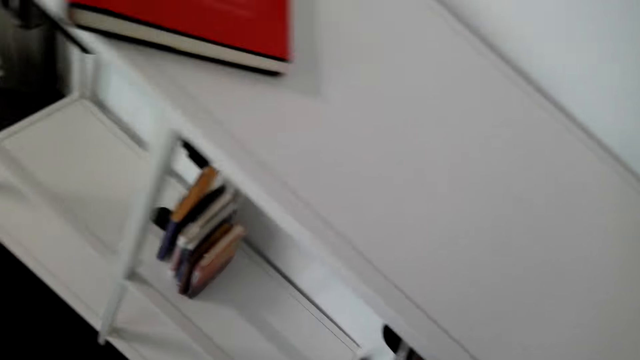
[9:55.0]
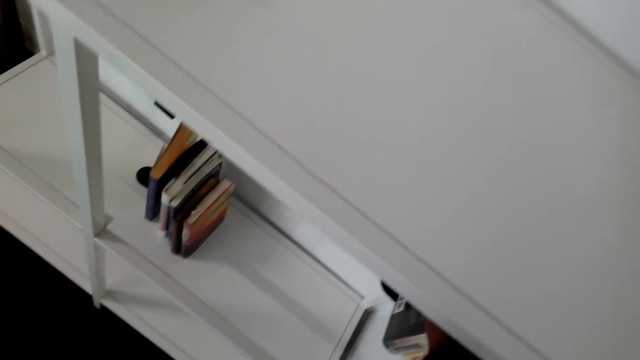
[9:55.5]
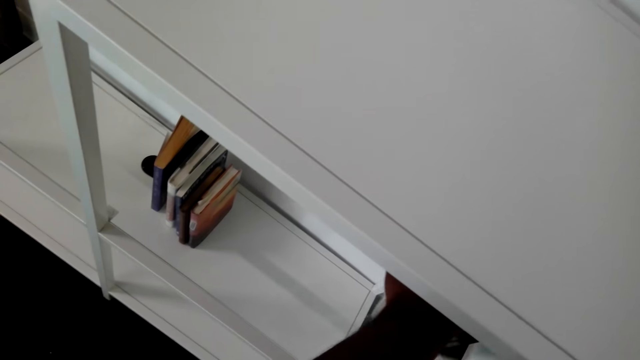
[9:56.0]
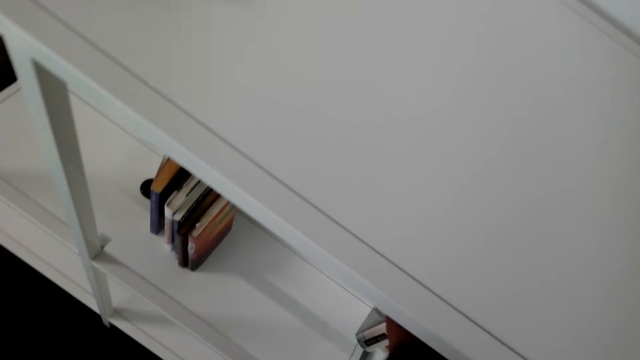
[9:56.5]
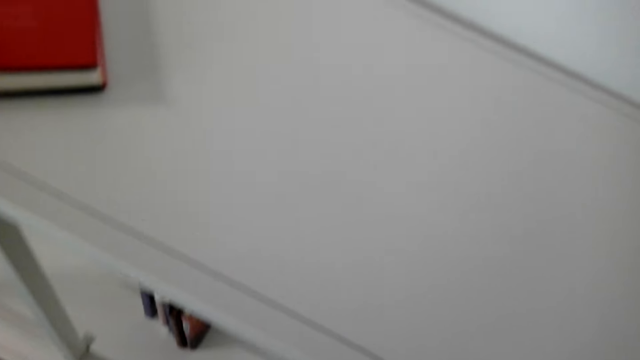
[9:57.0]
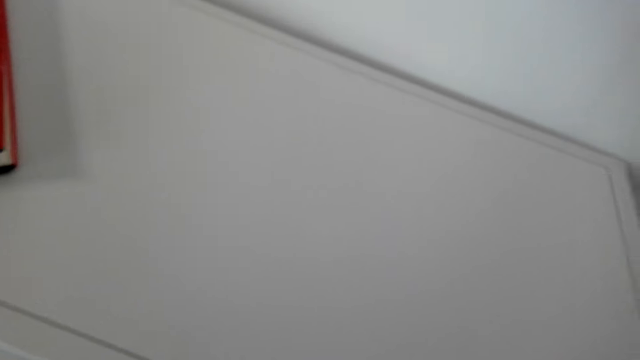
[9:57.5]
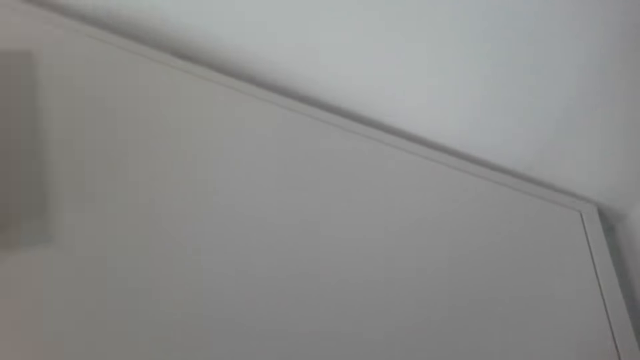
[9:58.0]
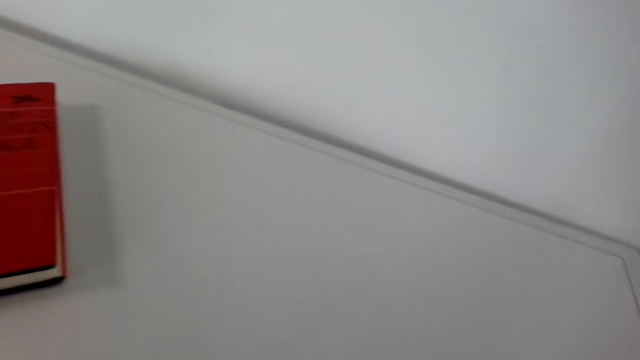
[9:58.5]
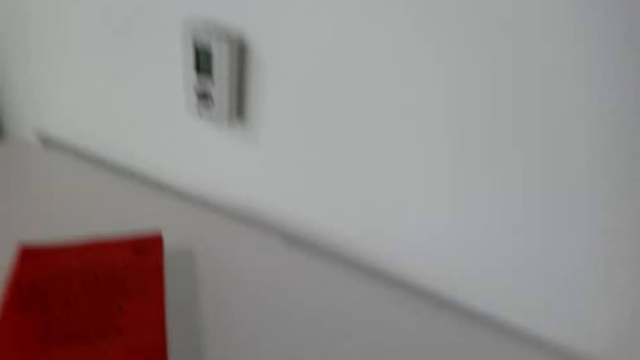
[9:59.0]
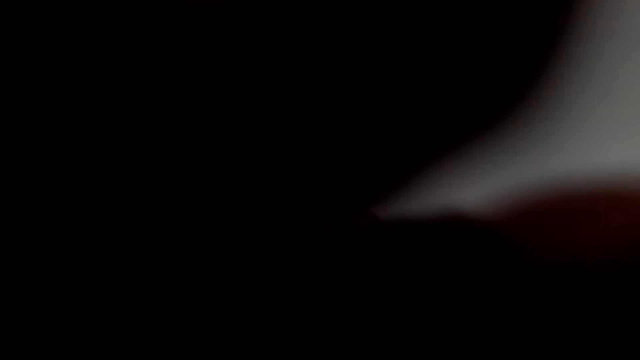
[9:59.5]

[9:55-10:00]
The camera wearer puts a book on a shelf. They turn around. They pick up the books from the shelf.

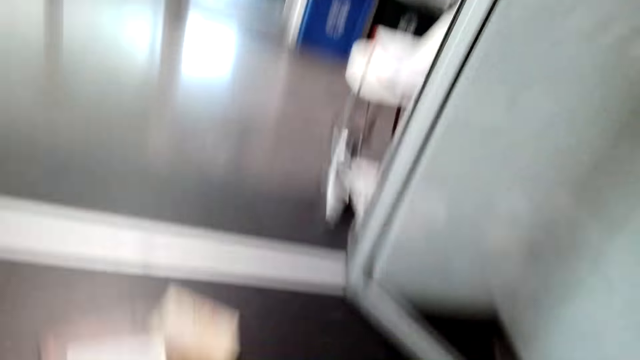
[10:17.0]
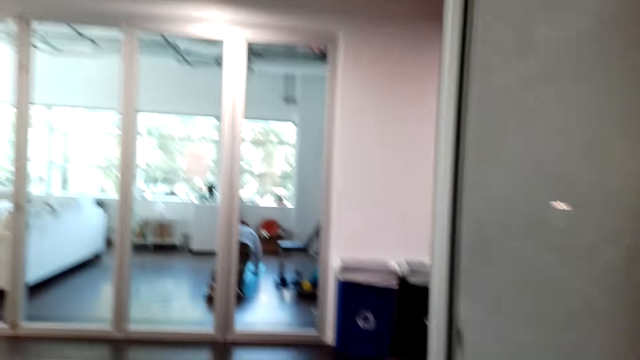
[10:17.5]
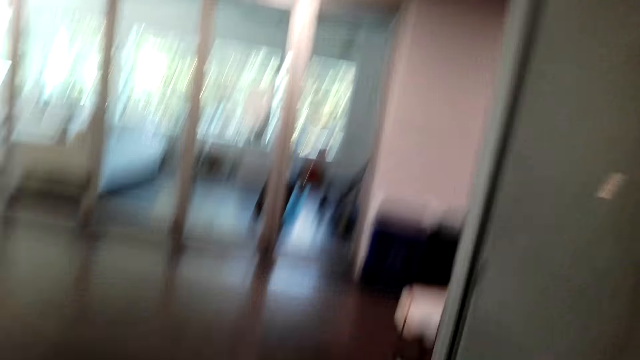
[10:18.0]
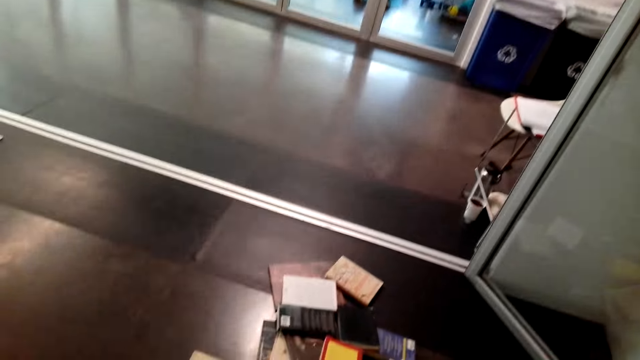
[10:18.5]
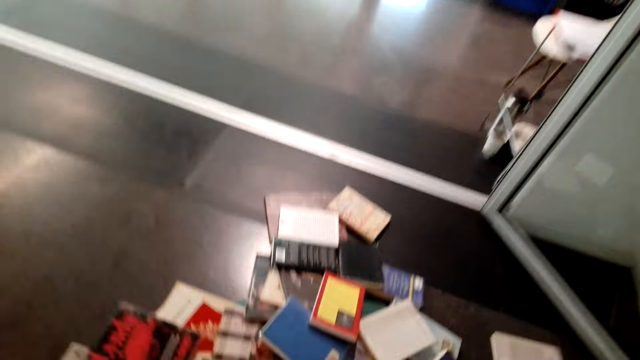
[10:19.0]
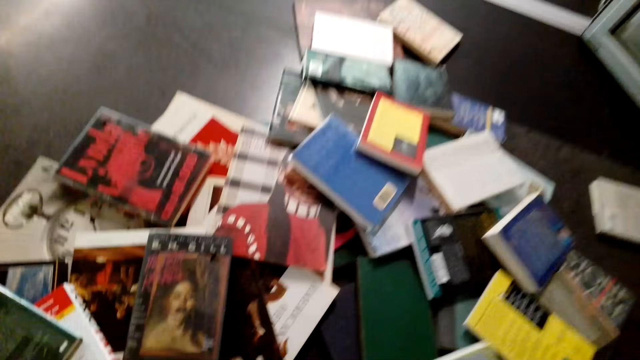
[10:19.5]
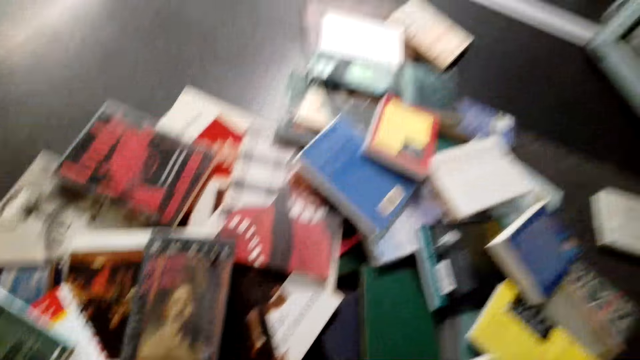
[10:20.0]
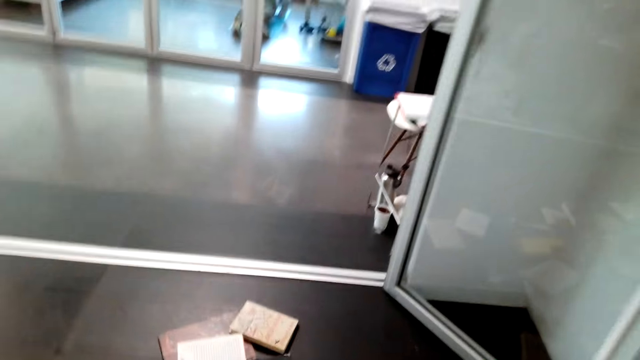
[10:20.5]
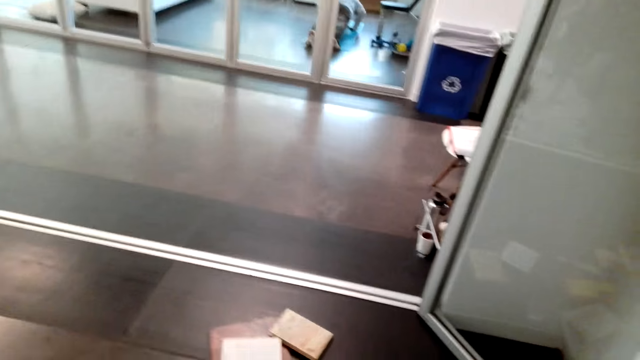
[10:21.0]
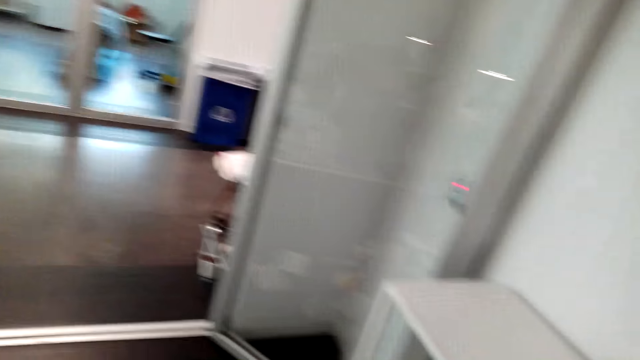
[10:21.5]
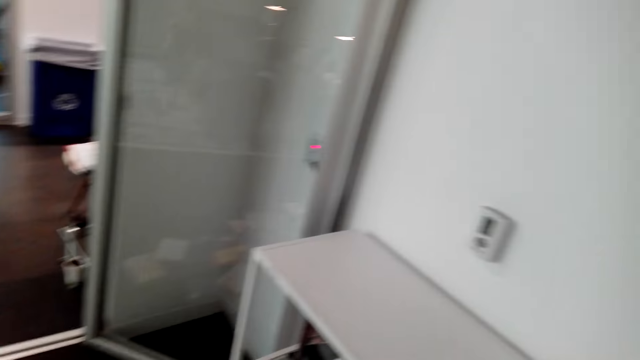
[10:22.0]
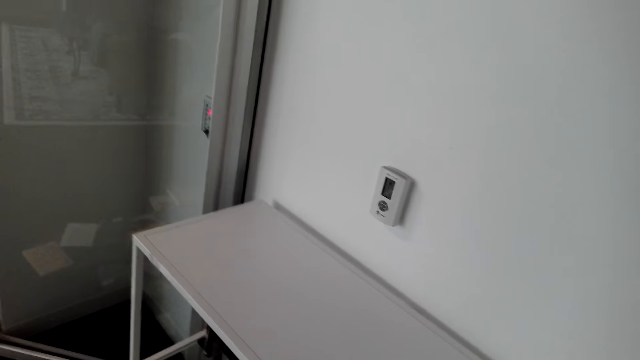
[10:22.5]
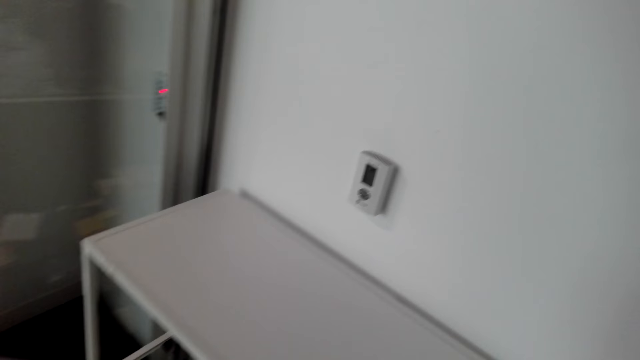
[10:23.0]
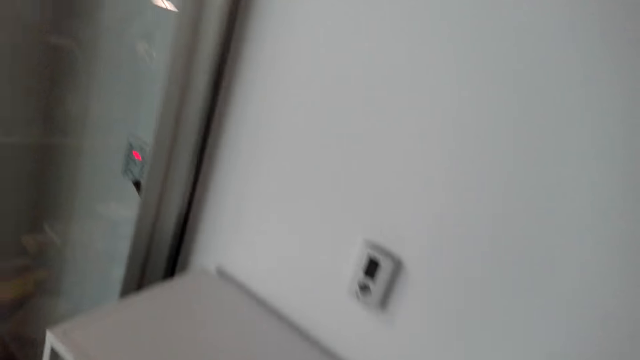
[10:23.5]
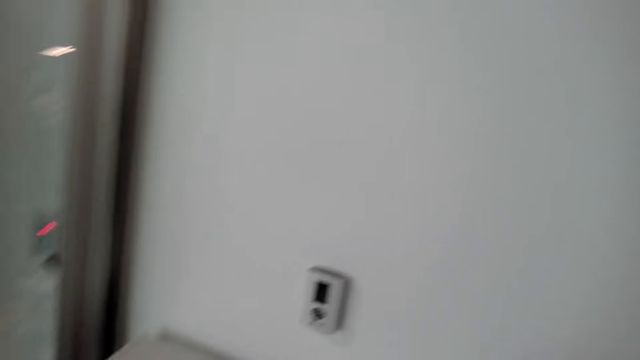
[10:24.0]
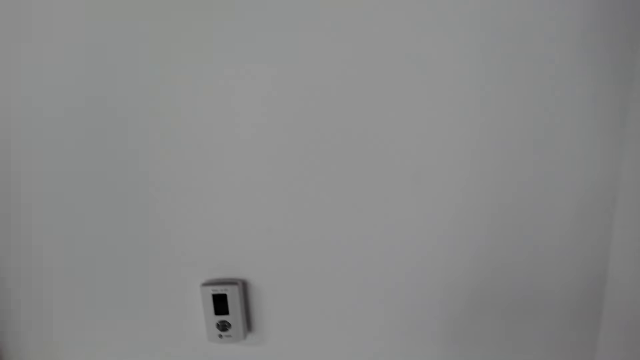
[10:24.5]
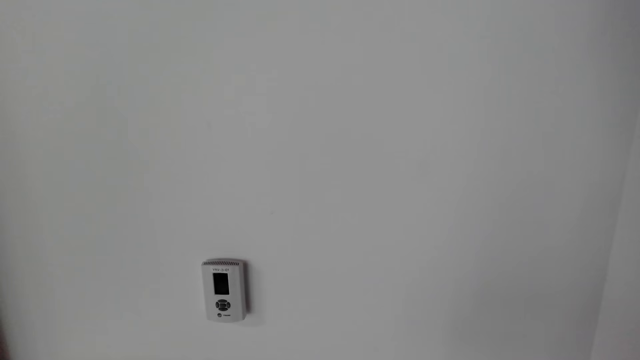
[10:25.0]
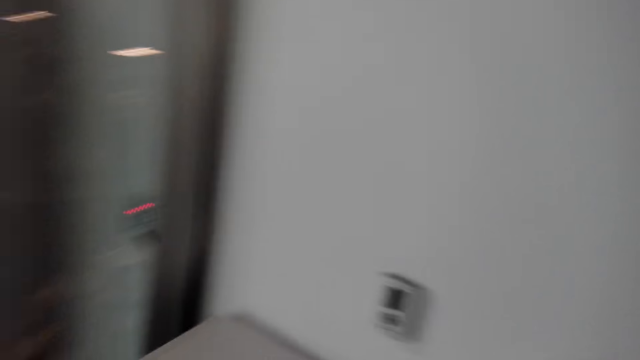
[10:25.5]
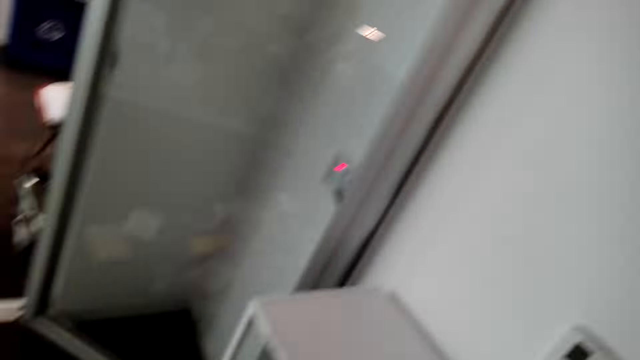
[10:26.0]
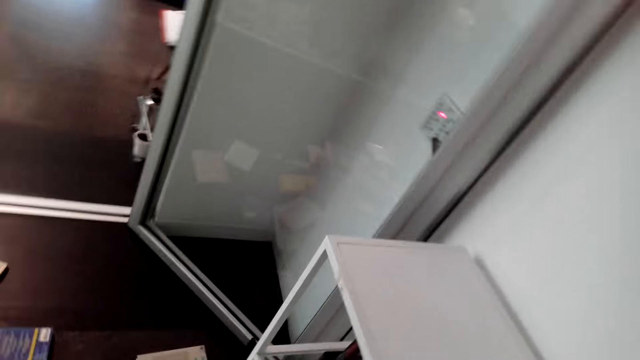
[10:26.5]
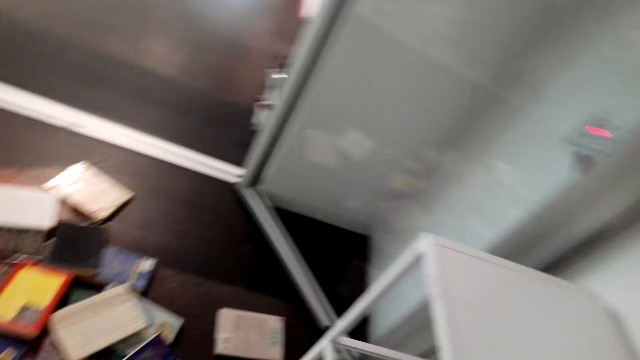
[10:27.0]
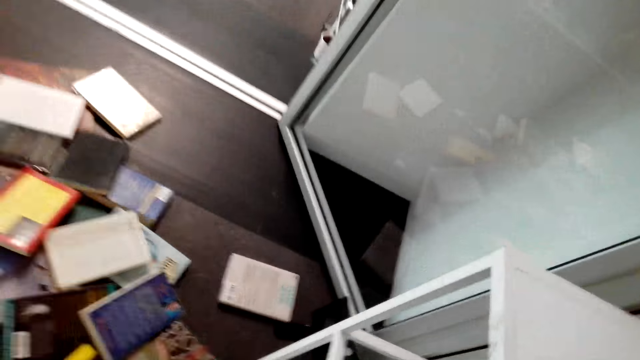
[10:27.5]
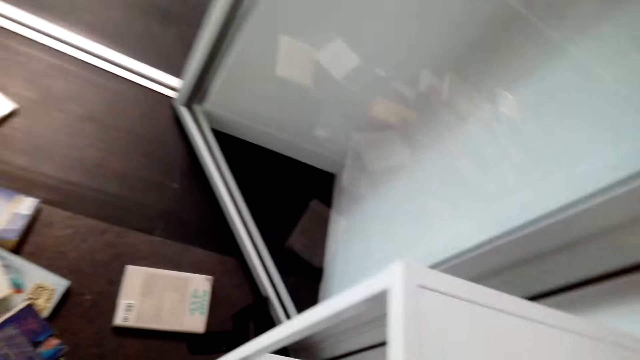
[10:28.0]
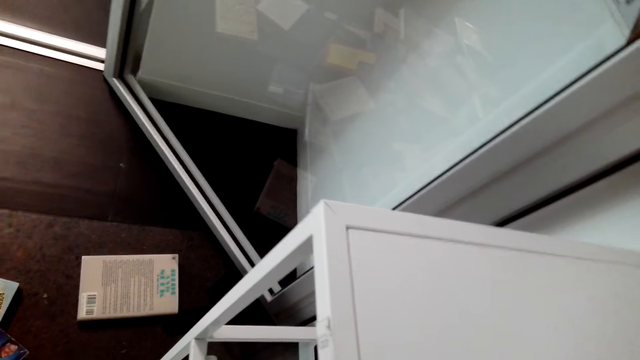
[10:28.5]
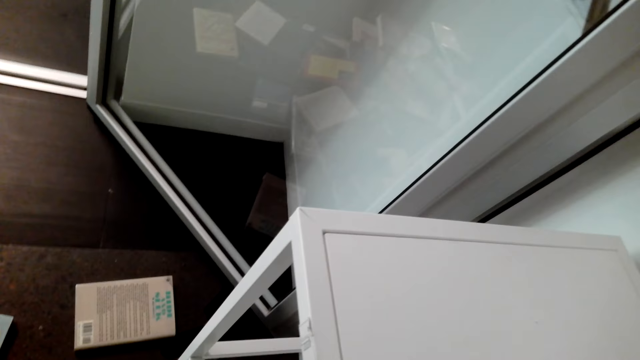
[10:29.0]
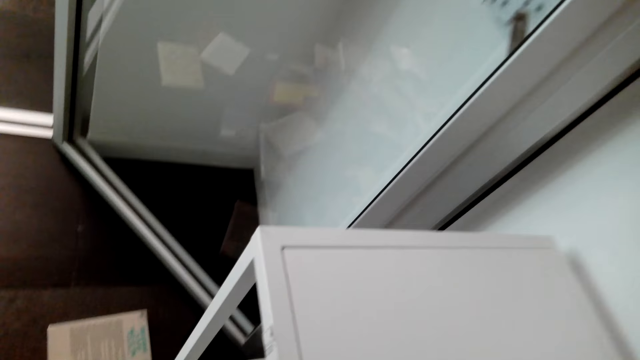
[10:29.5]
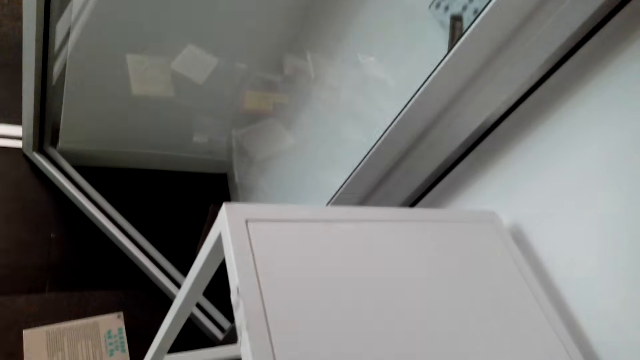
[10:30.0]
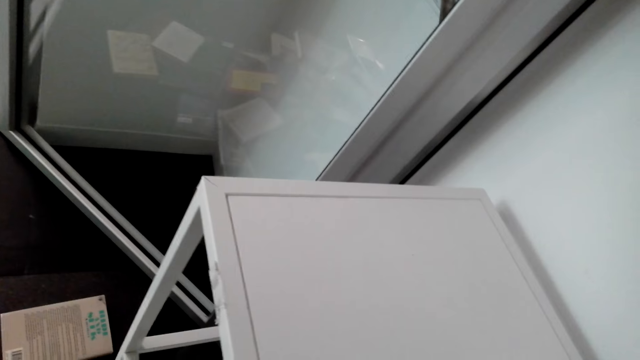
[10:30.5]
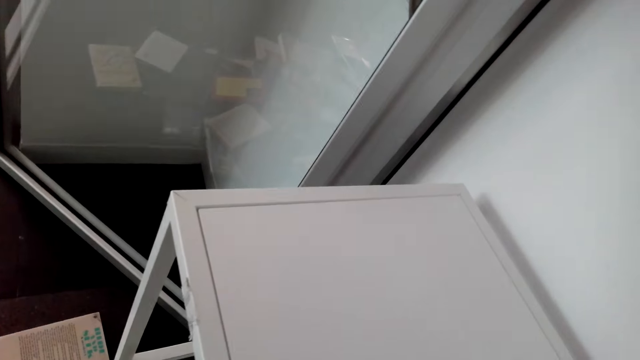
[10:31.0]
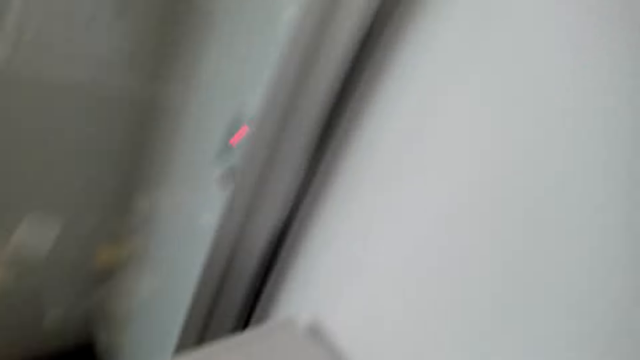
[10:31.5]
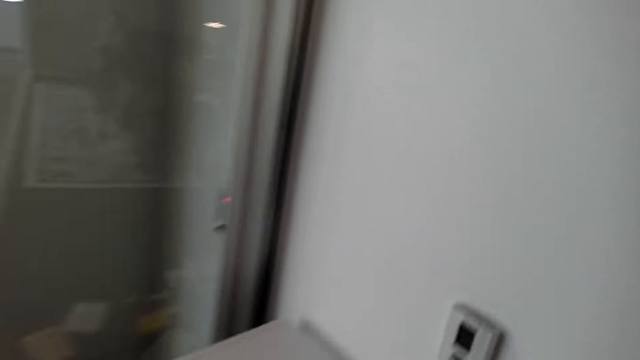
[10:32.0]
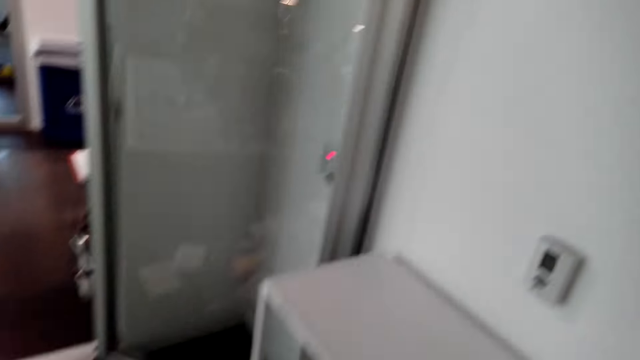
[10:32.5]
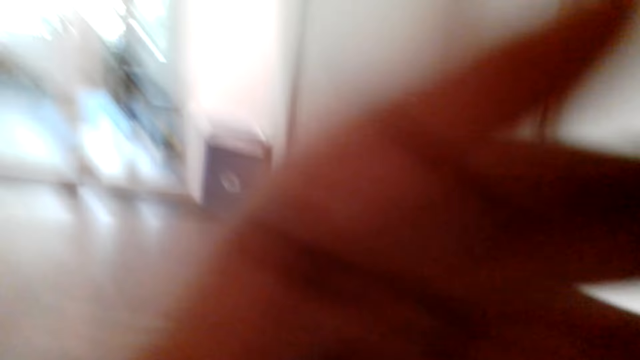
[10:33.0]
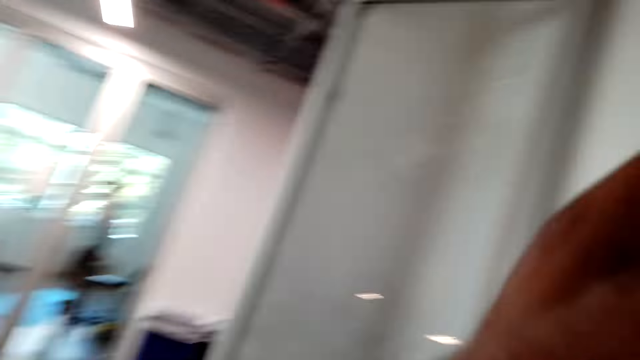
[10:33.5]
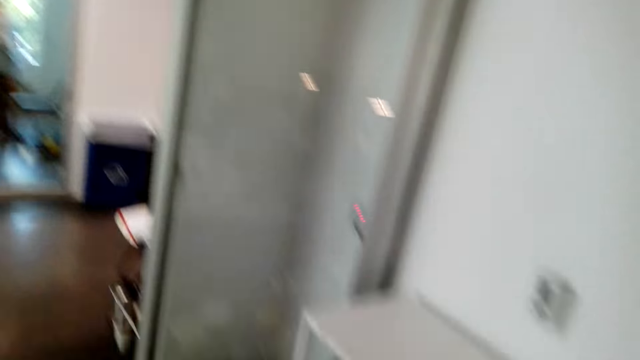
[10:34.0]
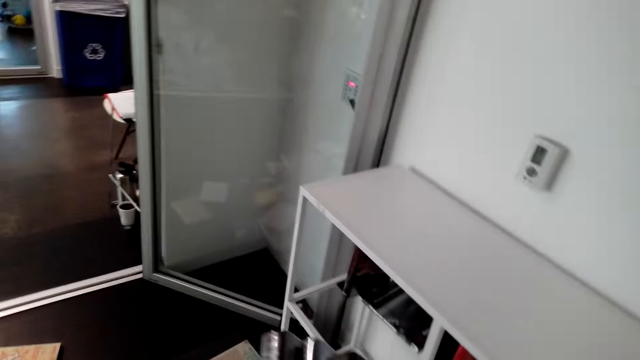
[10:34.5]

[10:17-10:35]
The camera wearer looks around. They bend down and turn around. They touch the socket.
